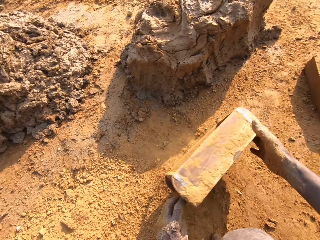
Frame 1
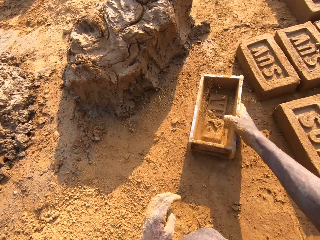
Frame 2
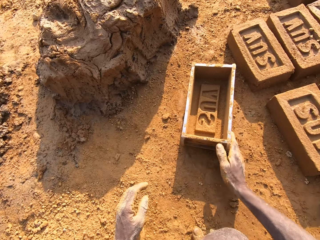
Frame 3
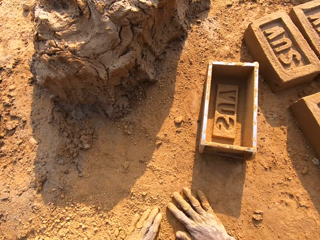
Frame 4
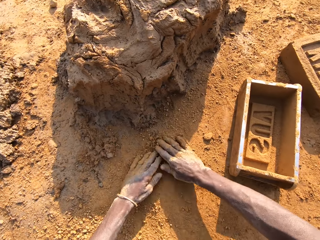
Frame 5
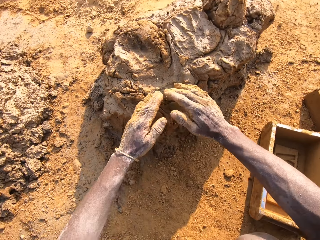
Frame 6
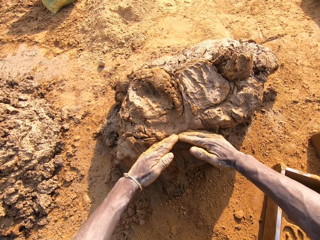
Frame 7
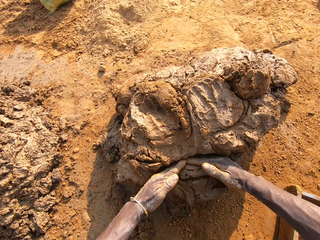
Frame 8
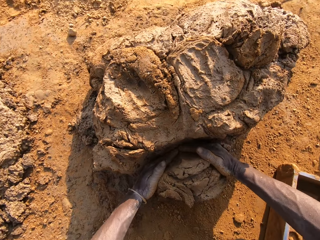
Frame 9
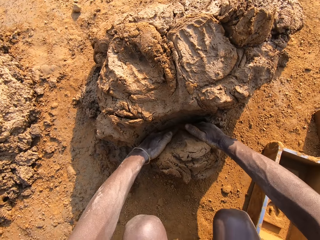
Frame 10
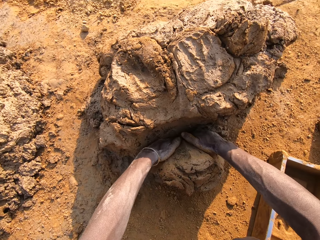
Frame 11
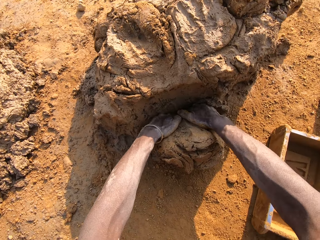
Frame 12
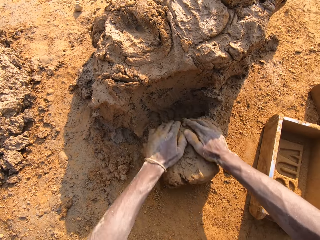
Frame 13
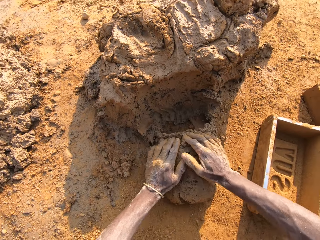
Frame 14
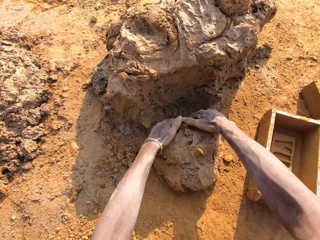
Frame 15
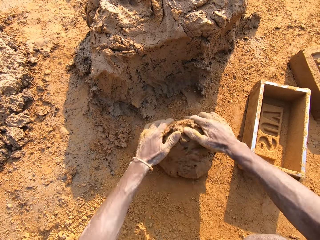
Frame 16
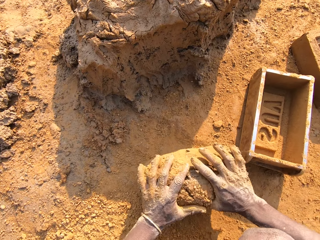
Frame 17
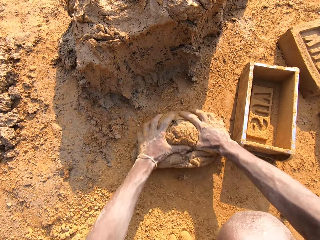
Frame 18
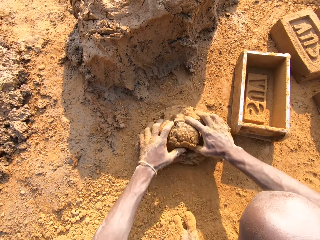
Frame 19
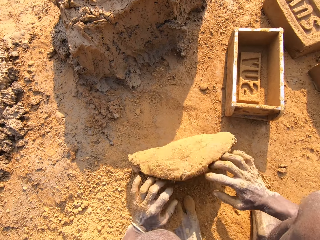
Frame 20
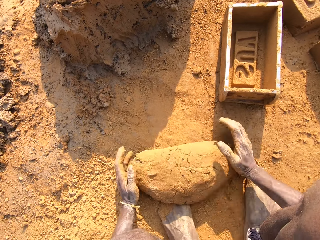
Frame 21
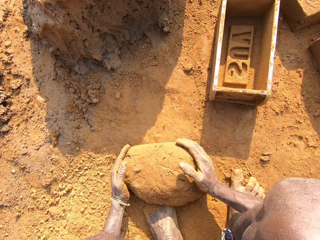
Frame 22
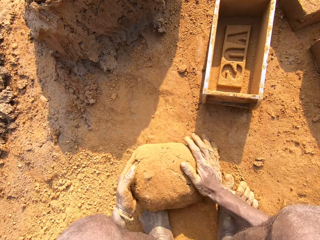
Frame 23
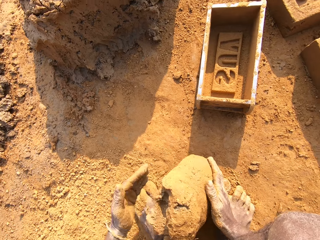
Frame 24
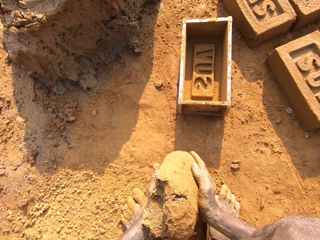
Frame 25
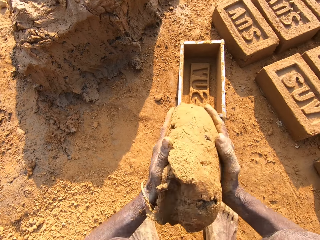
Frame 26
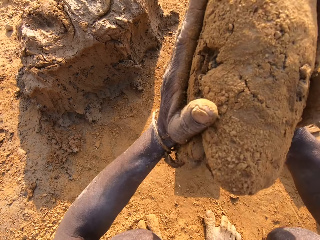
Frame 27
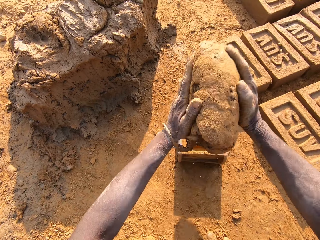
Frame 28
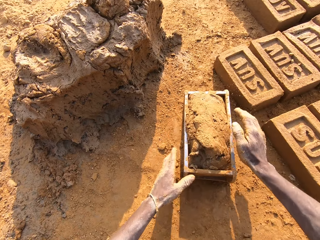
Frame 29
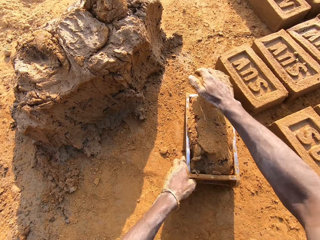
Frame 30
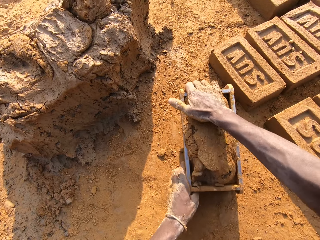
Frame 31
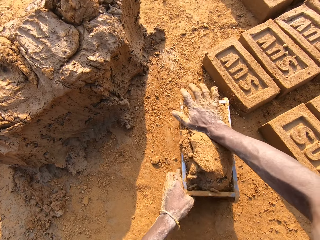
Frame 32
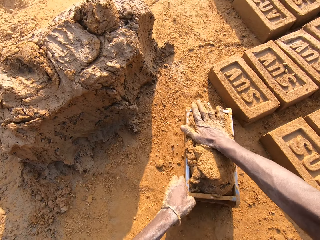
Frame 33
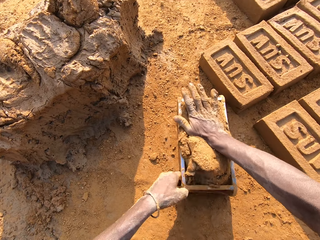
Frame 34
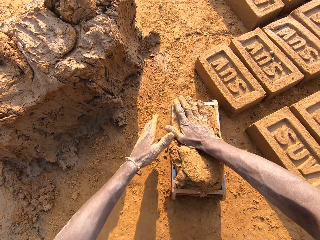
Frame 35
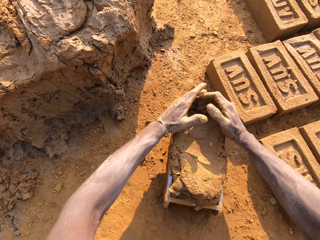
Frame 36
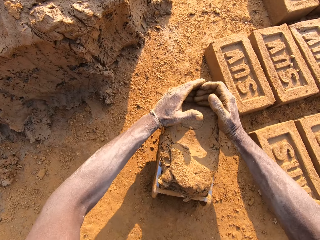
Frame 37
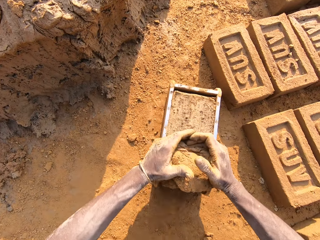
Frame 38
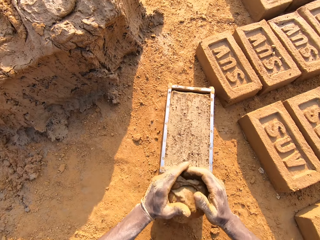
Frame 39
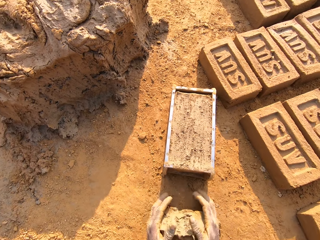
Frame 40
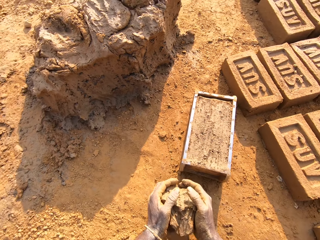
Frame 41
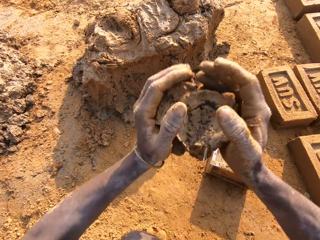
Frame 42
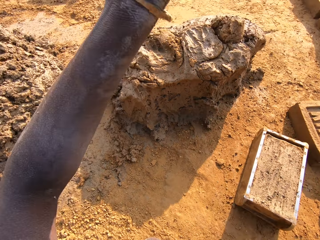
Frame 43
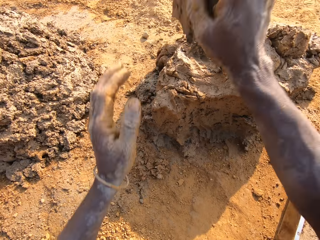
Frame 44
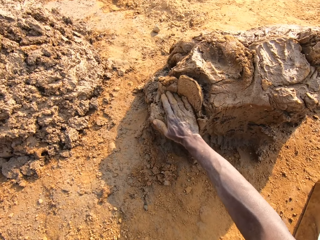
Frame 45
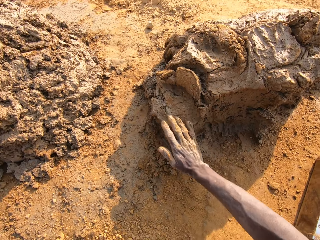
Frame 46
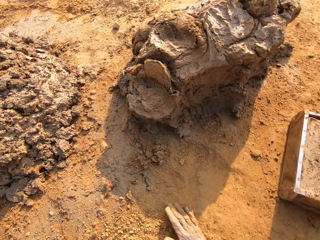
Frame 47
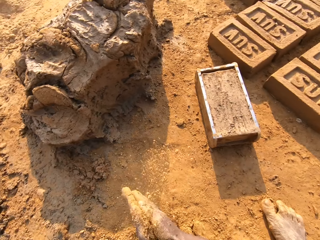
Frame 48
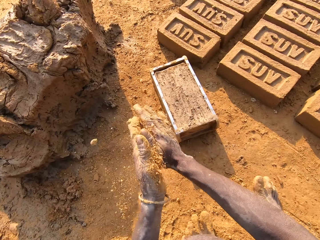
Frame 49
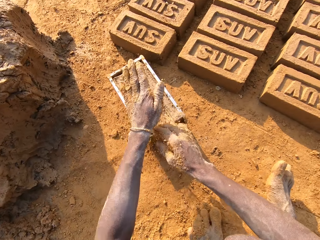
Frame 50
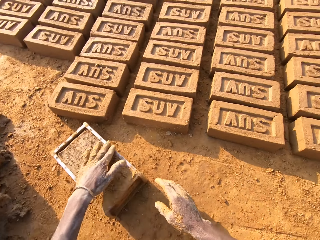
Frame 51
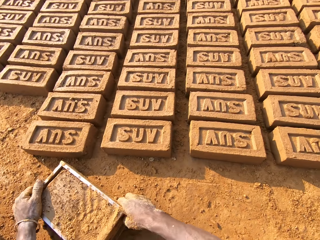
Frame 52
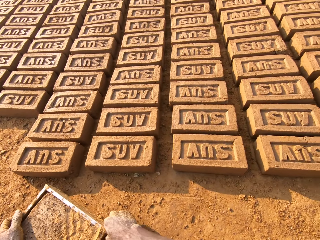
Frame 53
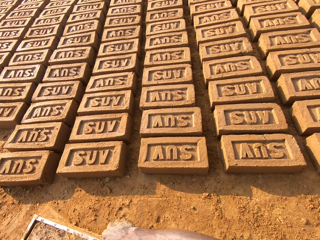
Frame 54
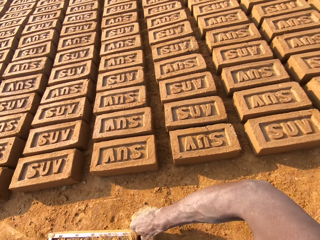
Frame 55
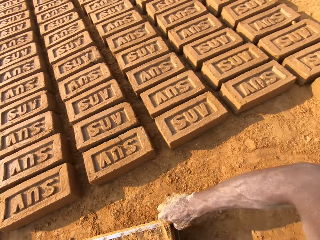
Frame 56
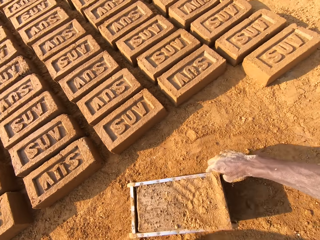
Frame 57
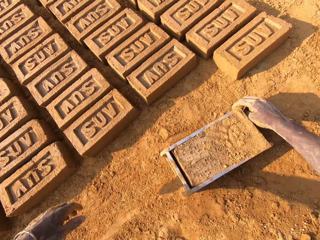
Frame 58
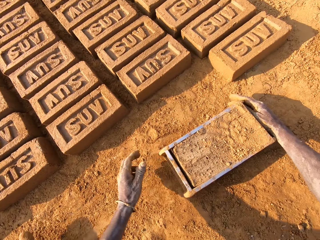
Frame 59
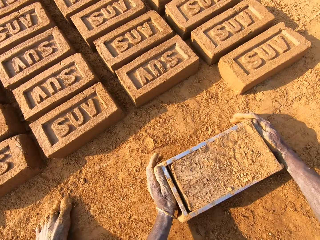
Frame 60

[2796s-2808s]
The camera wearer drops the brick mould or mold on the ground near the mud. He rubs his hands on clay. He scoops mortar with his hands from a pile of mortar on the ground. He rolls the mud on the ground. He mixes the scooped mortar with the clay. He lifts the mud. He slams the mortar into the brick mould. He compresses the mud in the mold. He cuts mud from the mold. He scoops excess out of it. He throws the excess mortar on the pile of mortar. He wipes his hands in soil. He picks the clay from the ground and sprinkles the clay on the brick mould. He holds the mud in the mold. He picks up the brick mould. He carries the mold on the ground.

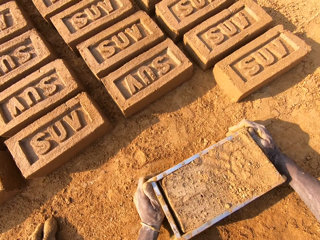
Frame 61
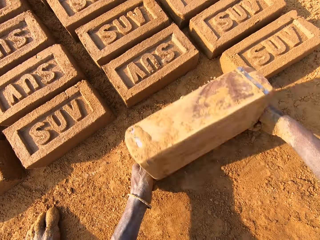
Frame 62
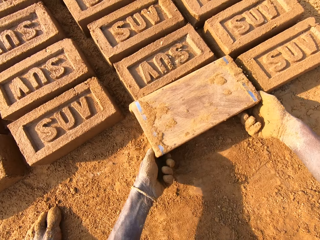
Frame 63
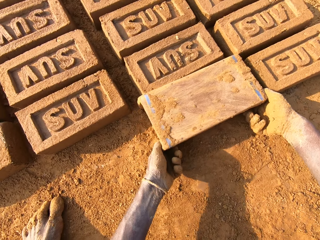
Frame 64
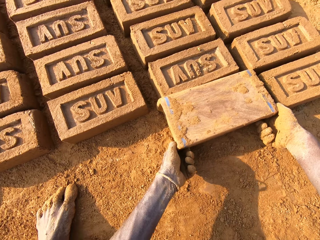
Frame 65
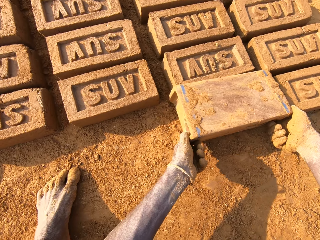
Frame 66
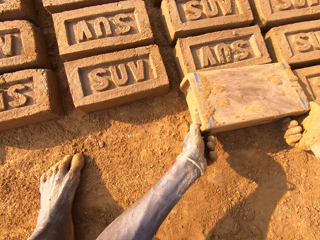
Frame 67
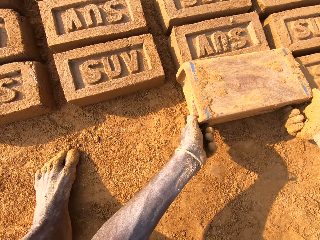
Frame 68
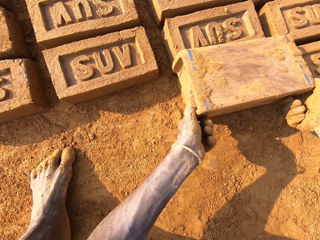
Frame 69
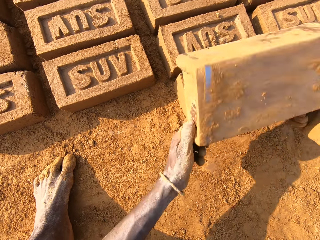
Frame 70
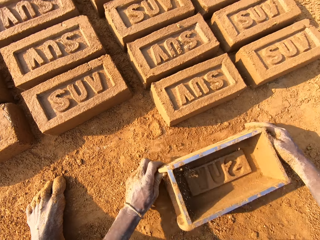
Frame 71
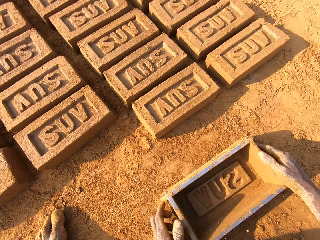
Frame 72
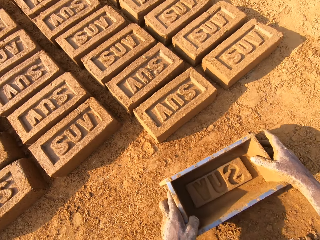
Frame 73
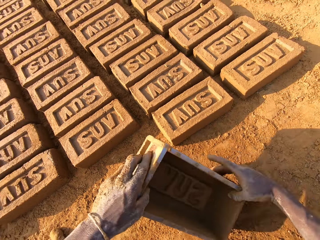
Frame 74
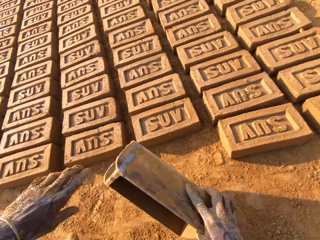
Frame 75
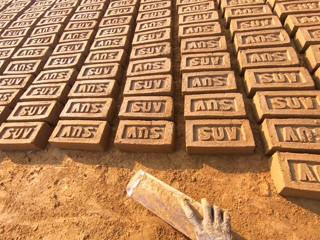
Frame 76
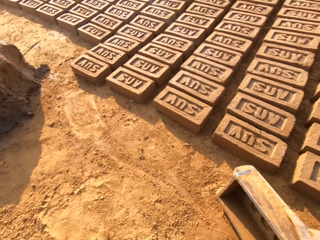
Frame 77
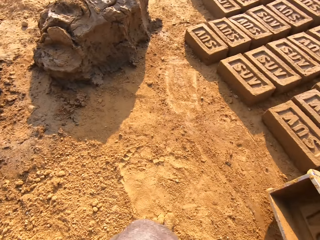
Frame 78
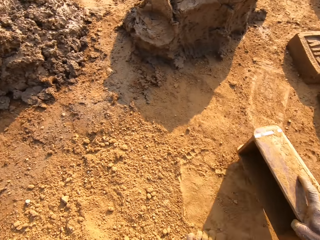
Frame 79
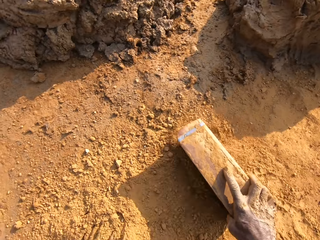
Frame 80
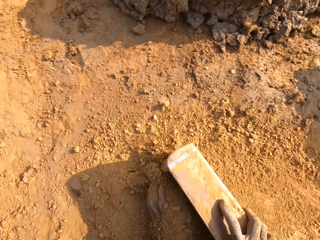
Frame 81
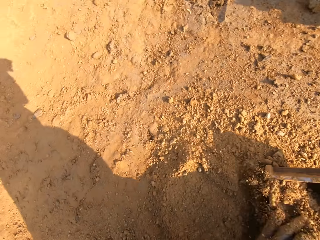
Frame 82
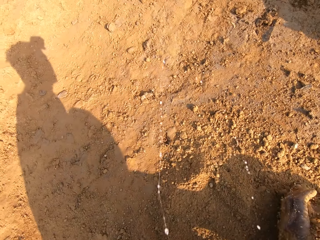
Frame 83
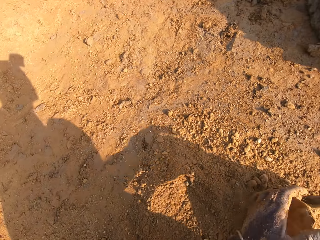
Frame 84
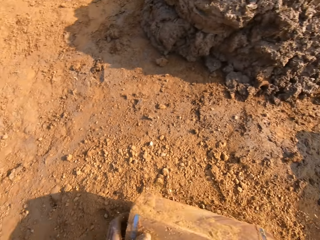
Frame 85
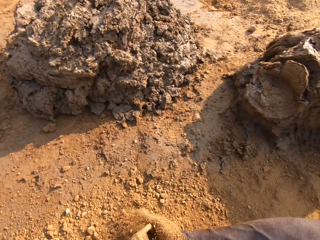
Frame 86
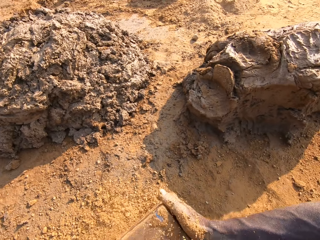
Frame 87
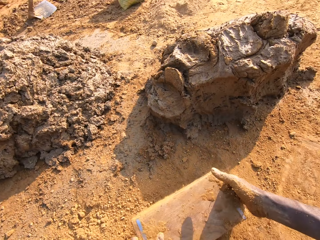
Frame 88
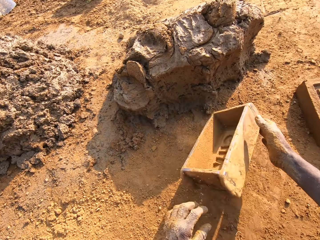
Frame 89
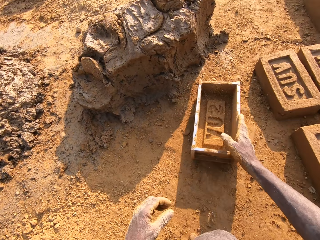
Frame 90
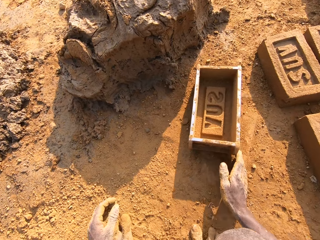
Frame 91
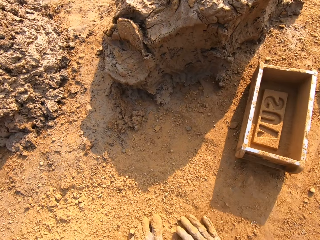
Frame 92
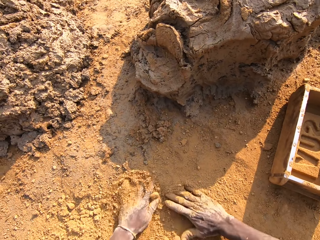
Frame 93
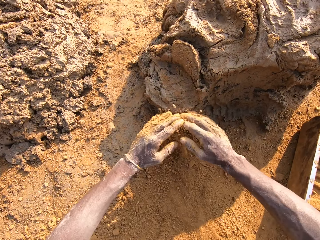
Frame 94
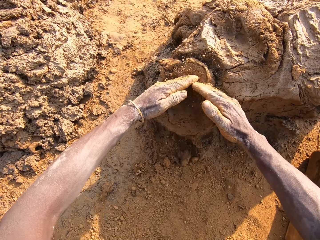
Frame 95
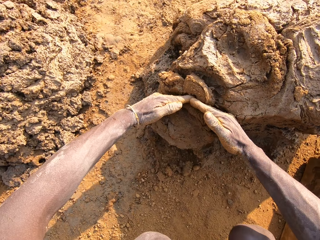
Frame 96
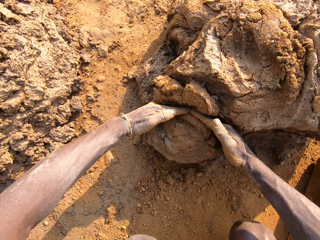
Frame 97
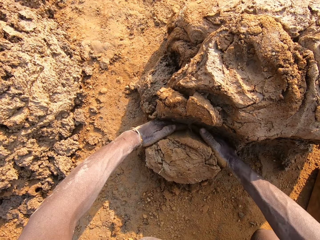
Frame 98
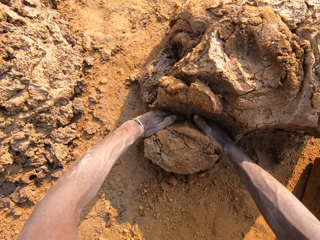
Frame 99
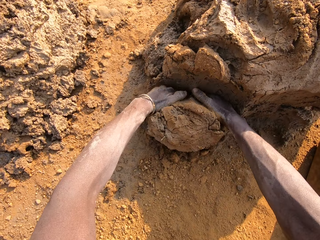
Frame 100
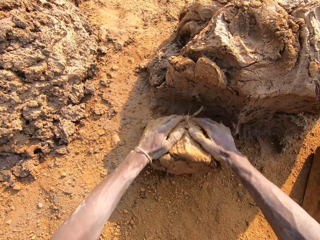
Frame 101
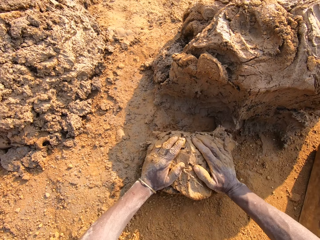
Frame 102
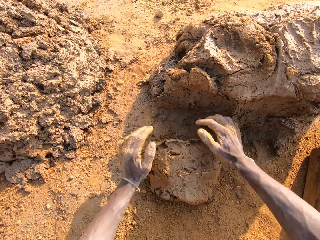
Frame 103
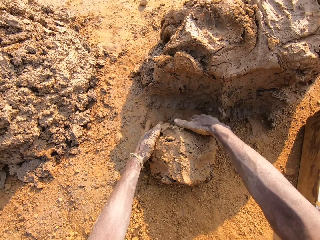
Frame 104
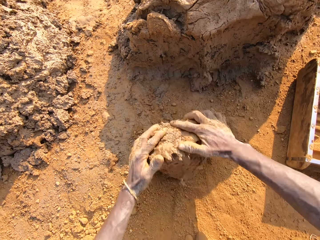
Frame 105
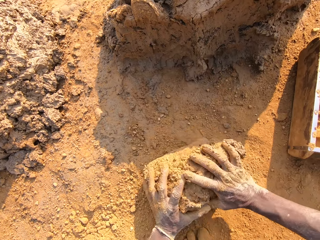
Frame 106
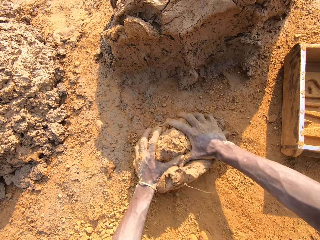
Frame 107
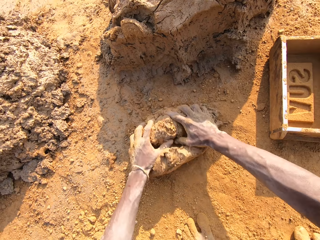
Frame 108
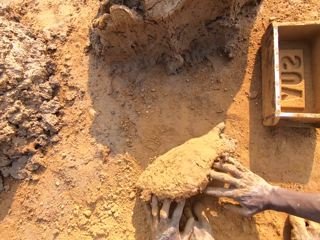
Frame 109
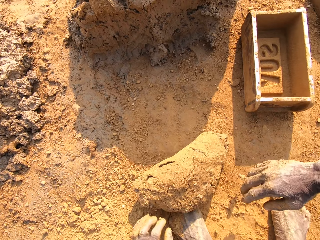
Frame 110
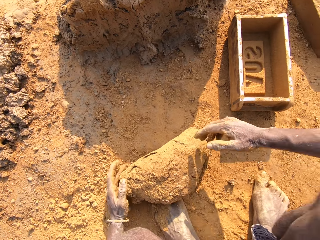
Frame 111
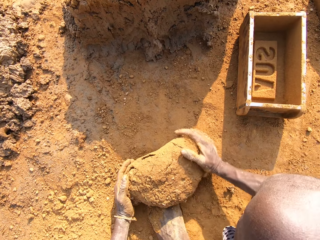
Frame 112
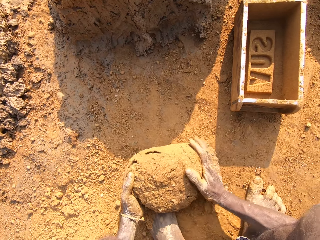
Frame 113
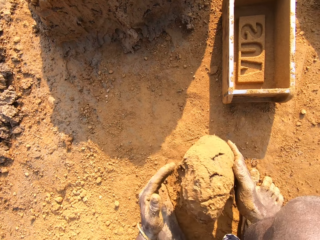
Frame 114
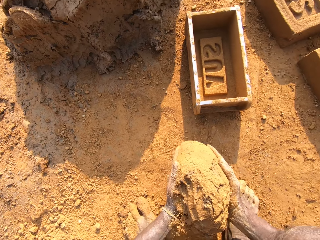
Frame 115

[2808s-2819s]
The camera wearer drops the brick mould on the ground. He turns the mold. He empties a brick to the ground. He lifts the mold. He drops the brick mould on the ground. He takes the mold. He picks up the brick from the ground. He scoops soil with the mold. He puts clay in the brick mould. He empties the clay to the ground. He drops the brick mould on the ground near the mud. He rubs his hands on the clay. He scoops mortar from a pile of mortar on the ground. He rolls the mud on the ground. He mixes the scooped mortar with the clay.
